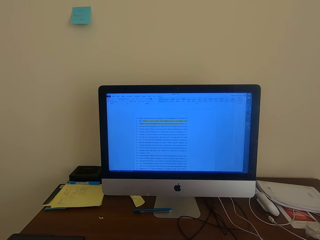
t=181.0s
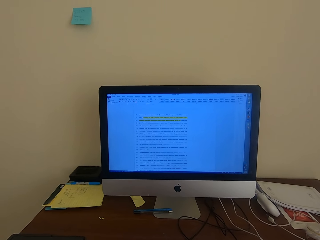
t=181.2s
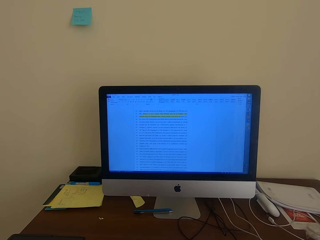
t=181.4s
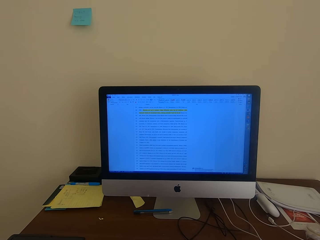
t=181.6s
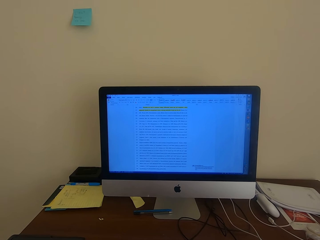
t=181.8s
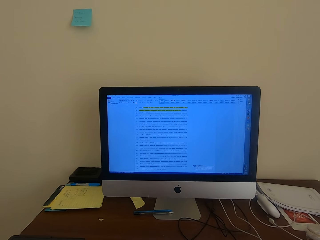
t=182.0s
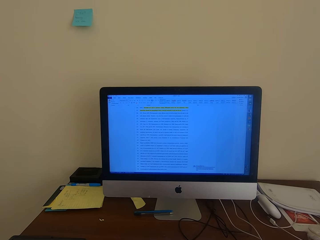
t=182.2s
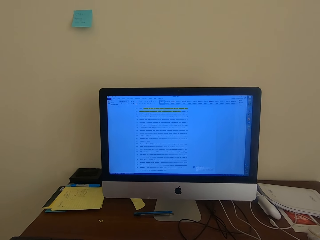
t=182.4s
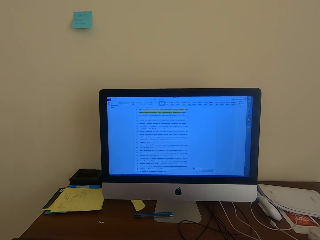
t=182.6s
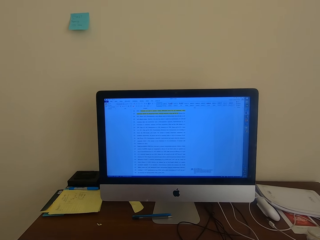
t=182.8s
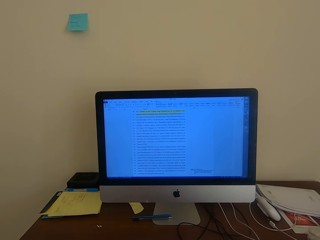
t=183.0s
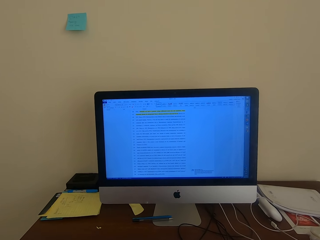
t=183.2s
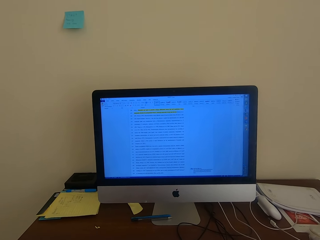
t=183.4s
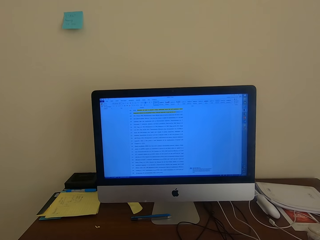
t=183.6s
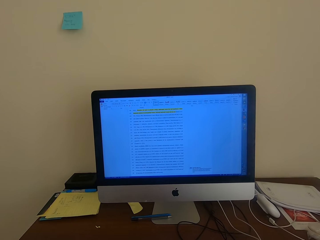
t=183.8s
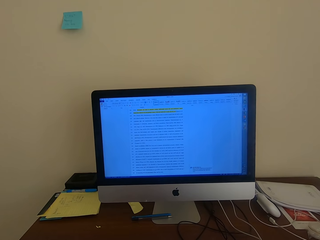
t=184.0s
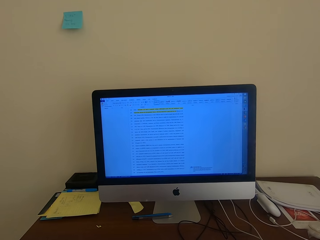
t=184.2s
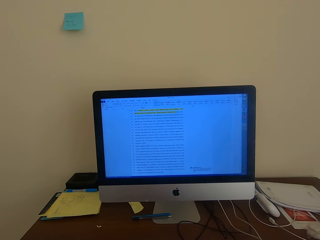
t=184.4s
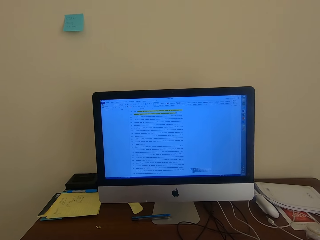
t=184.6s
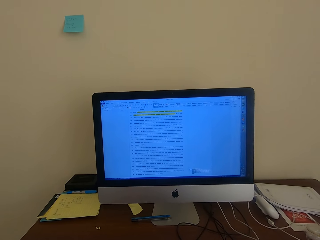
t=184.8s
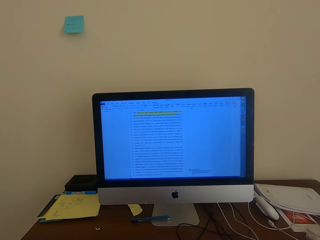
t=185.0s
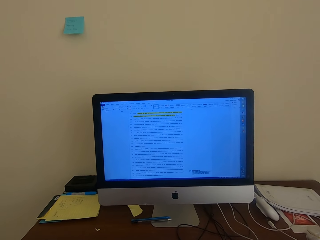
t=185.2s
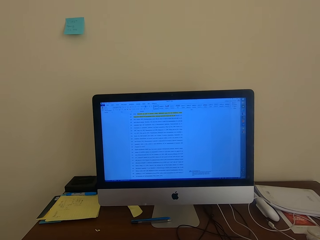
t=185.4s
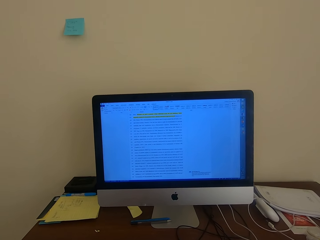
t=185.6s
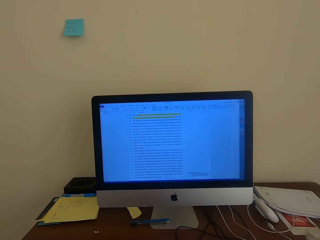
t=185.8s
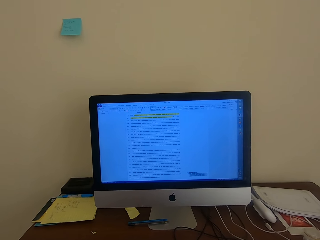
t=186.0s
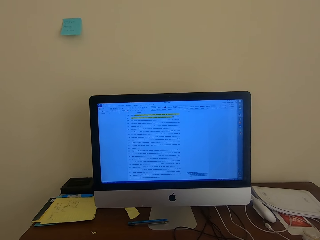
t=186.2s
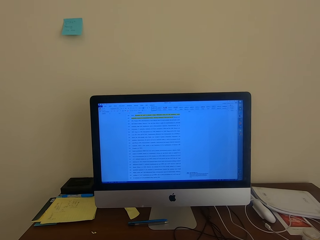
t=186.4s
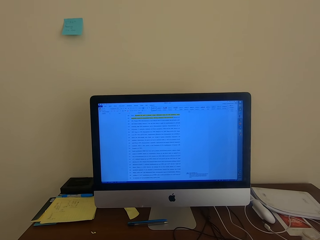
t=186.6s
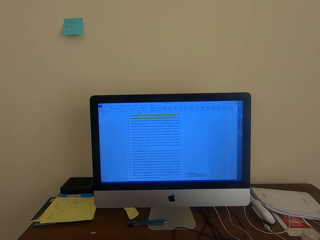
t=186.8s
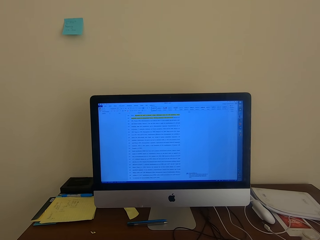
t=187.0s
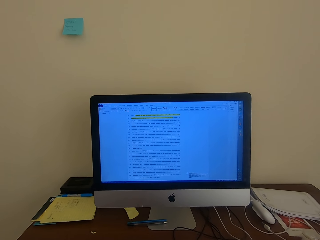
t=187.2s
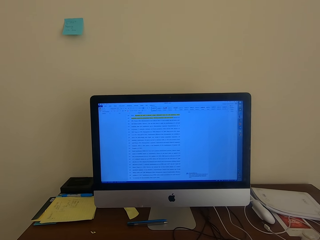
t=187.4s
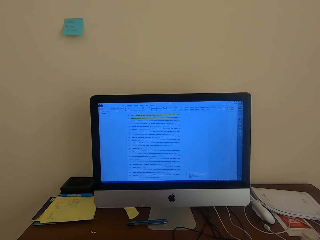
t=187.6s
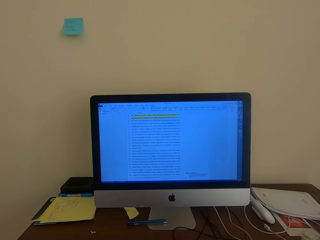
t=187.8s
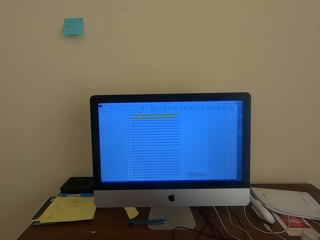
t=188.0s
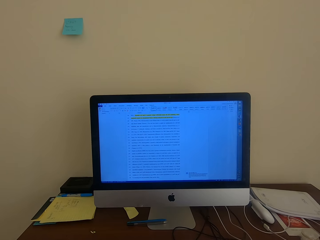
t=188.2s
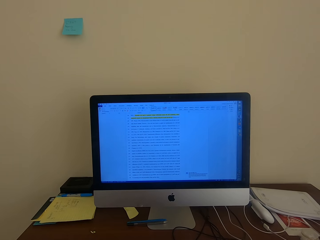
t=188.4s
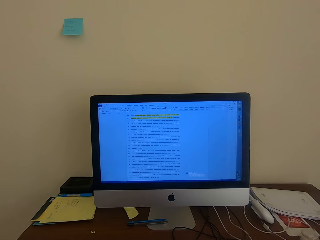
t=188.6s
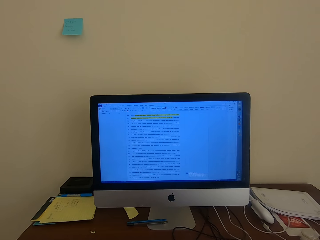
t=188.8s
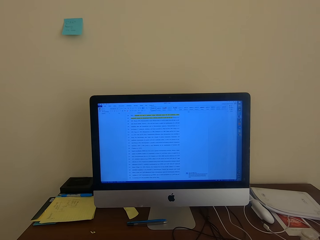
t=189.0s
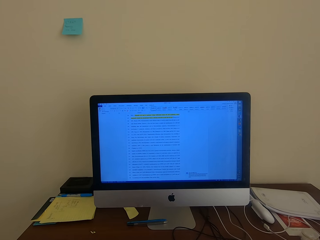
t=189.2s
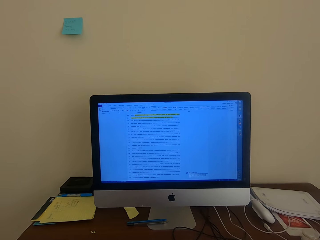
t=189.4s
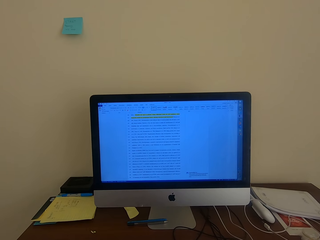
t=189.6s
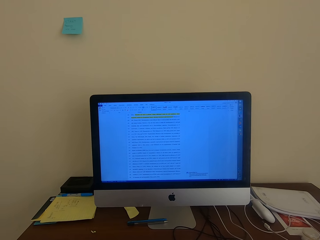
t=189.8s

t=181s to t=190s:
The camera wearer scrolls the mouse. They look at the computer screen.

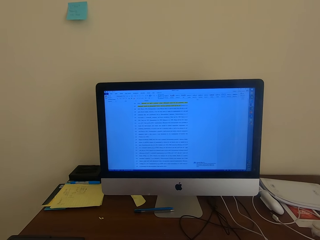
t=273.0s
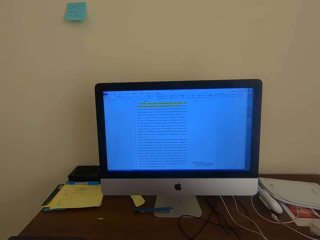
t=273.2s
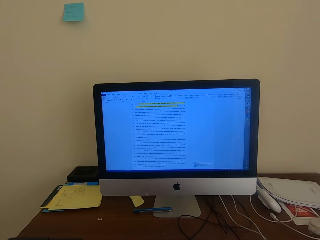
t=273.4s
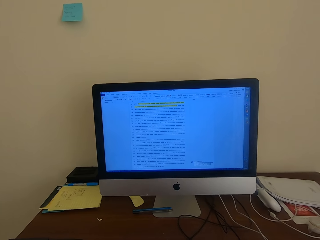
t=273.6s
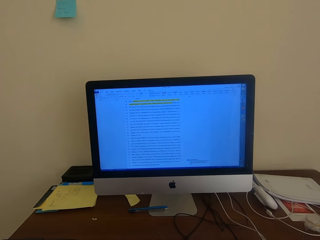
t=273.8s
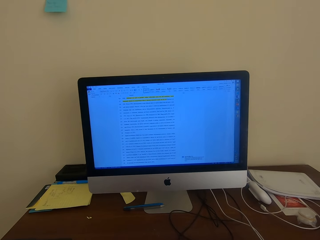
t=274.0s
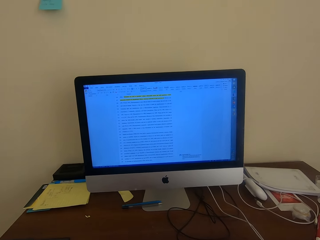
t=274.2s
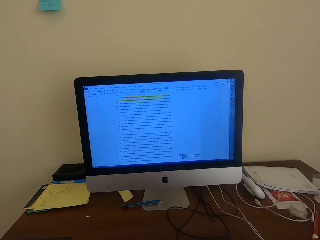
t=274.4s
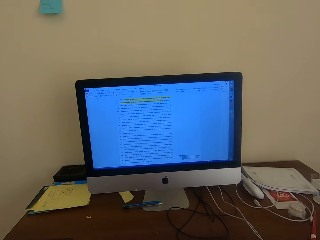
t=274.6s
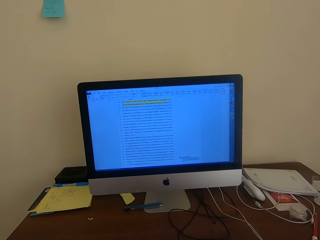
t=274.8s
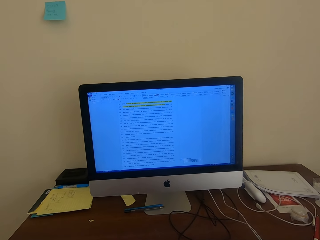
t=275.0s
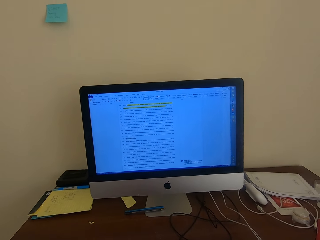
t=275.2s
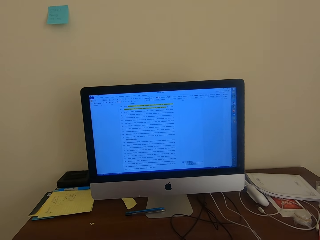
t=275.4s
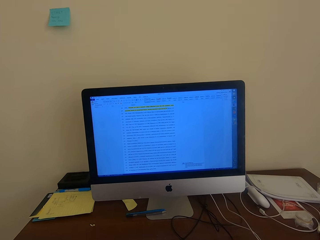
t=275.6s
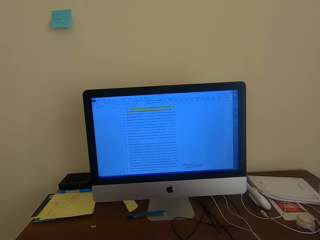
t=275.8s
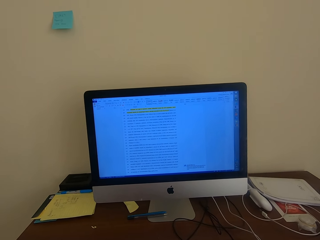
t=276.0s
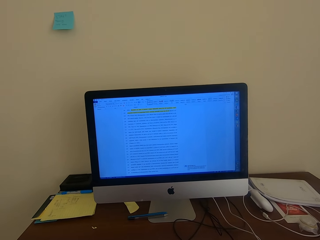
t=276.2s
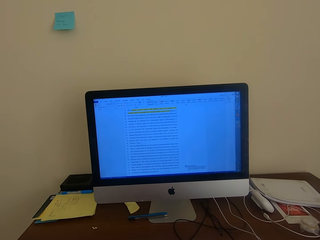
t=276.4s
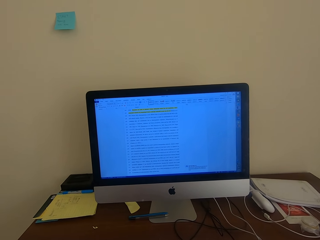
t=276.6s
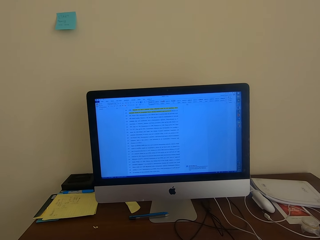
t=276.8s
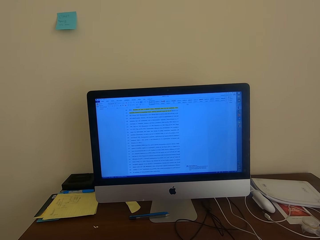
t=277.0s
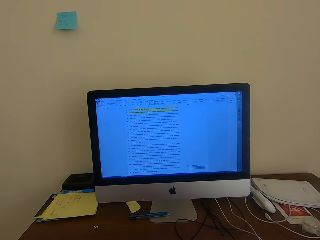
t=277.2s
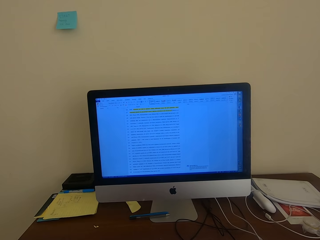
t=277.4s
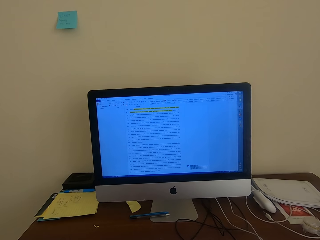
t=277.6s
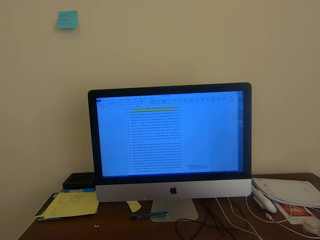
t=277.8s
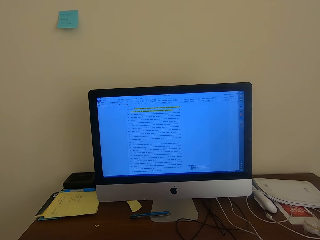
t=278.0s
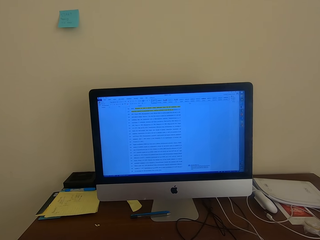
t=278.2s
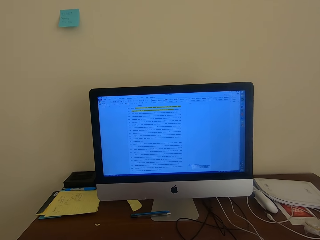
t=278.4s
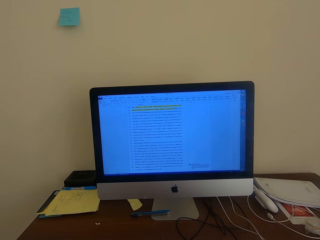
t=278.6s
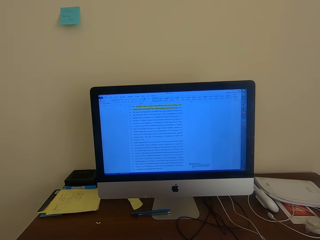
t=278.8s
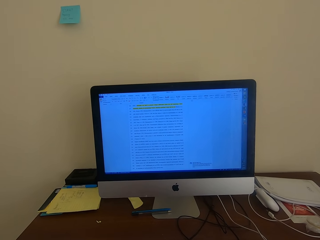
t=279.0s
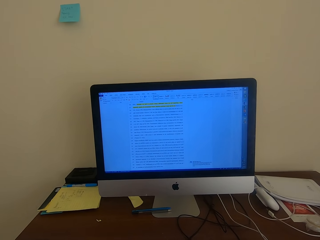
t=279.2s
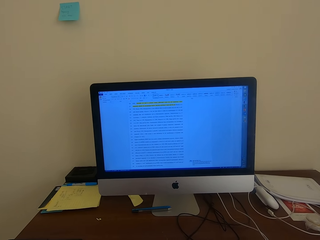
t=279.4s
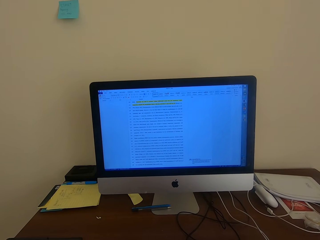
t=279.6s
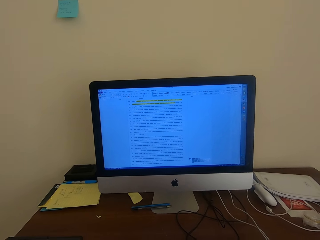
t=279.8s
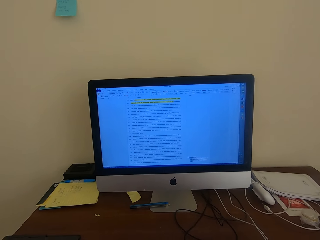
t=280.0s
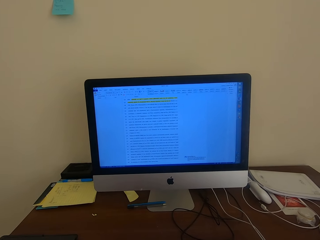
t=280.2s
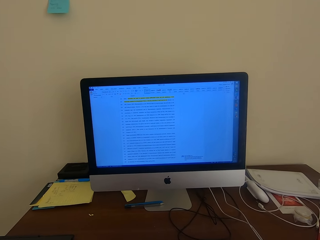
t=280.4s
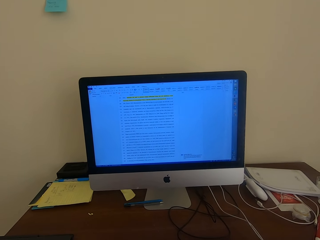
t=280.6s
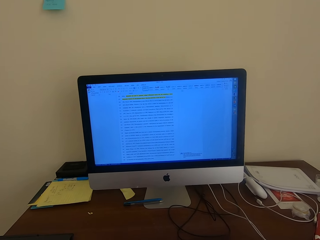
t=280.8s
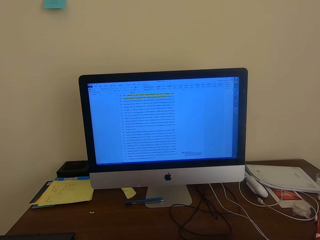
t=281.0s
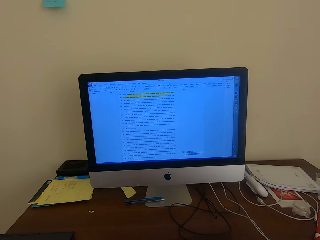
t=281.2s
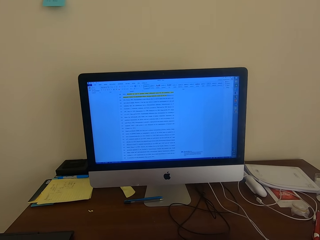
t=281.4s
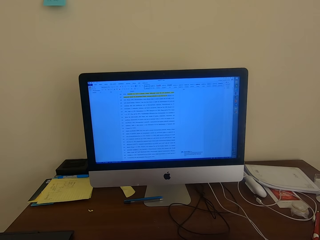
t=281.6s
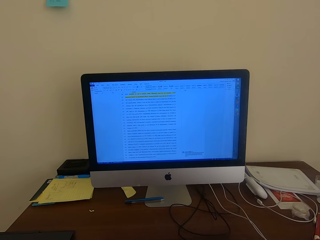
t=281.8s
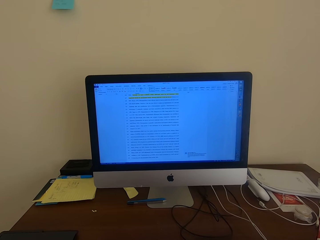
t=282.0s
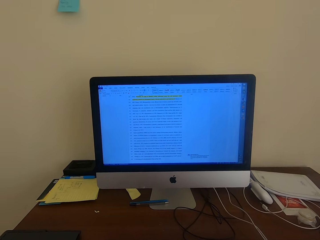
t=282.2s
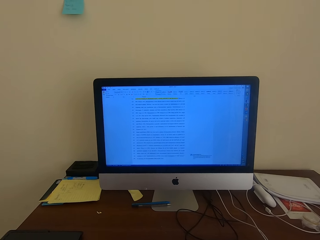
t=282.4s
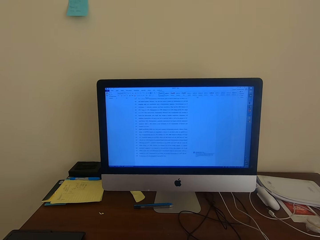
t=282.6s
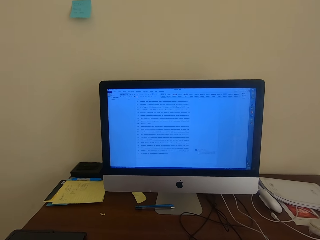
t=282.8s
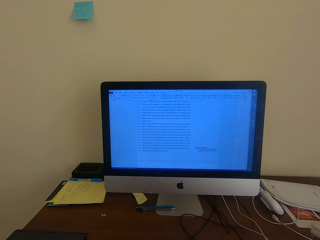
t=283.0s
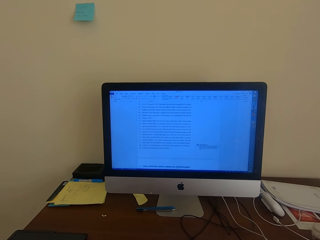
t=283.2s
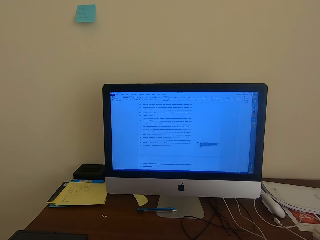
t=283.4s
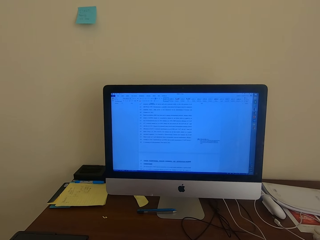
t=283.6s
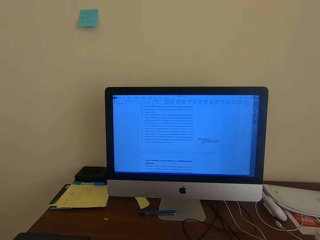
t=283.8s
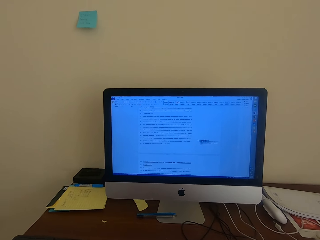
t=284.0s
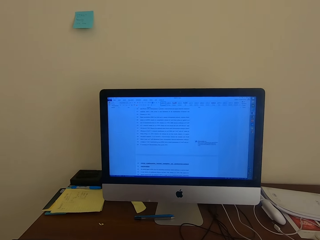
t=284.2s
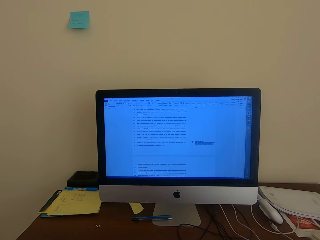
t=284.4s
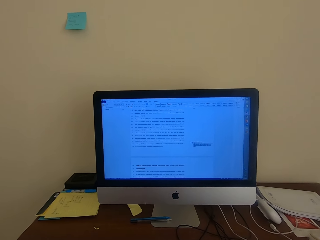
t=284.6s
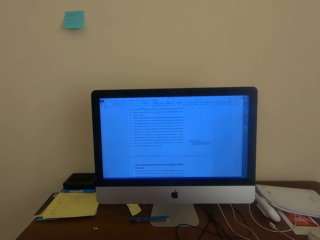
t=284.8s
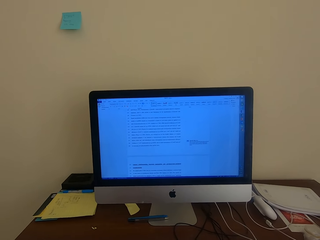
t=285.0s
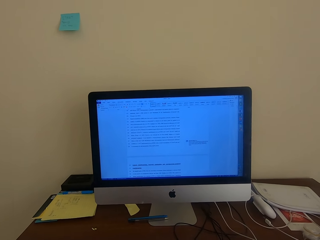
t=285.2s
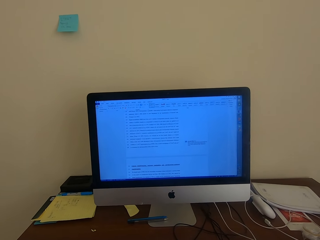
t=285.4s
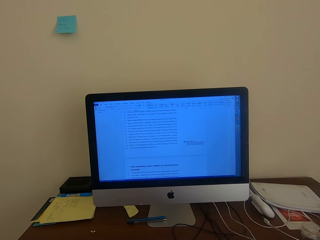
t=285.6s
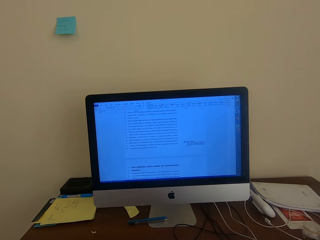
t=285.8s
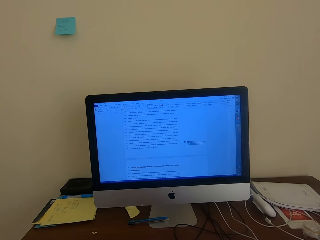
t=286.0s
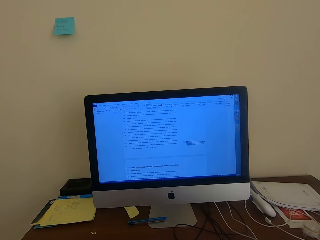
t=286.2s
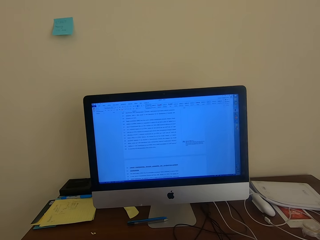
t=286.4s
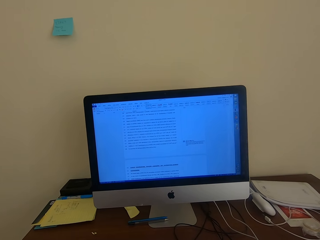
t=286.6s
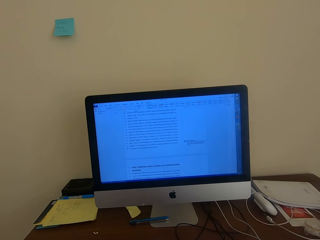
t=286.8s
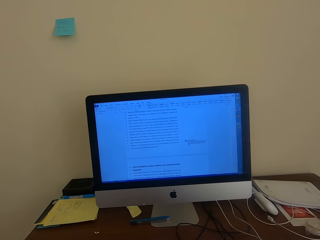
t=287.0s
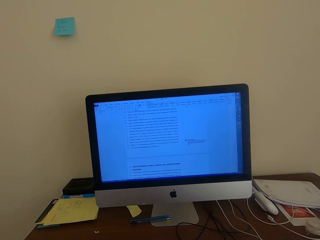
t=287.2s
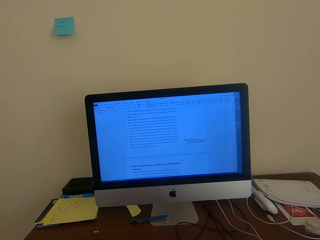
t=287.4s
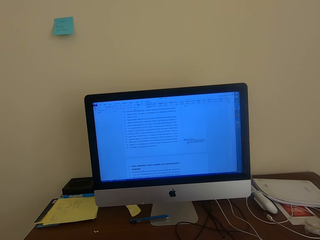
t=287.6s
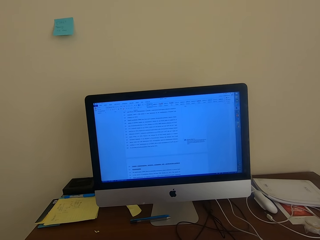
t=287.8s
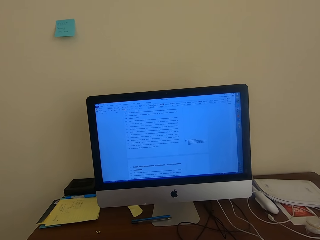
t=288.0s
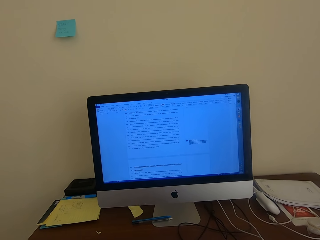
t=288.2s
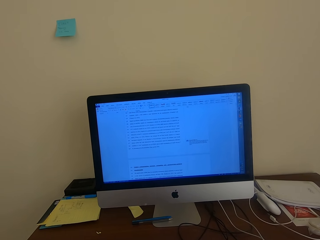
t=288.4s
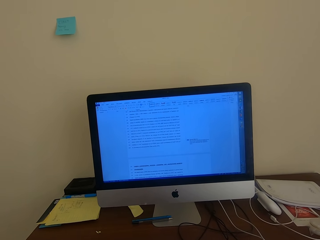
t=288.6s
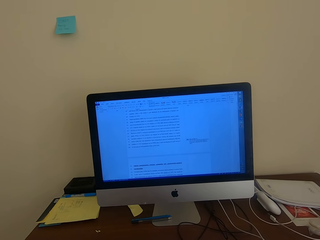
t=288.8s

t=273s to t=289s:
The camera wearer drags the cursor on the desktop. They scroll on the desktop. They look at the monitor.
